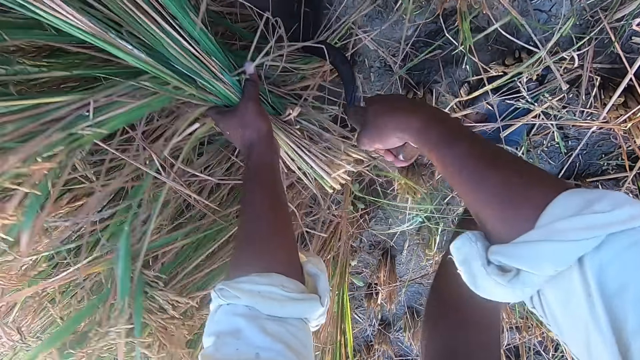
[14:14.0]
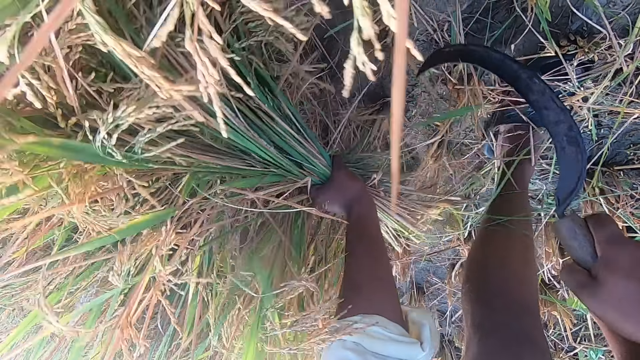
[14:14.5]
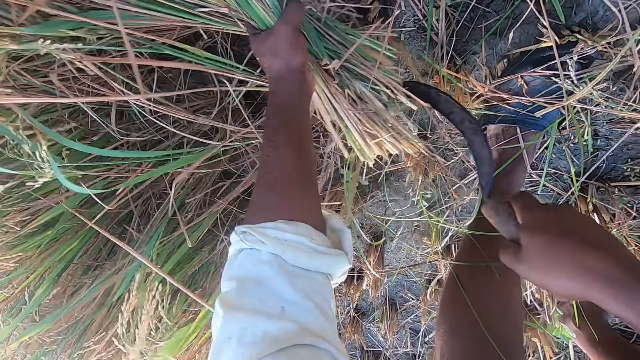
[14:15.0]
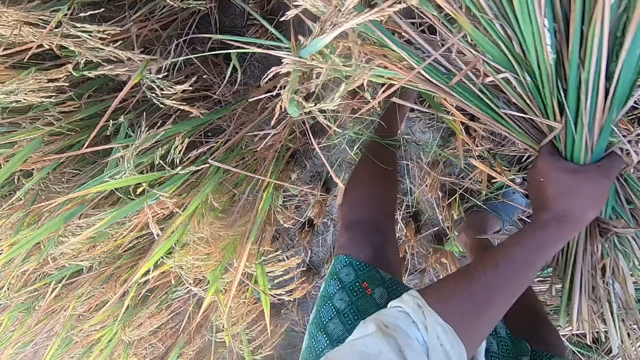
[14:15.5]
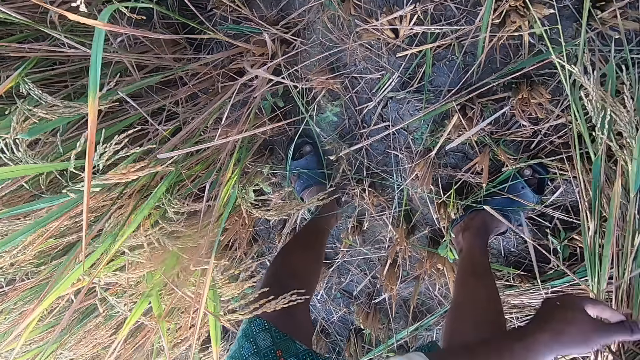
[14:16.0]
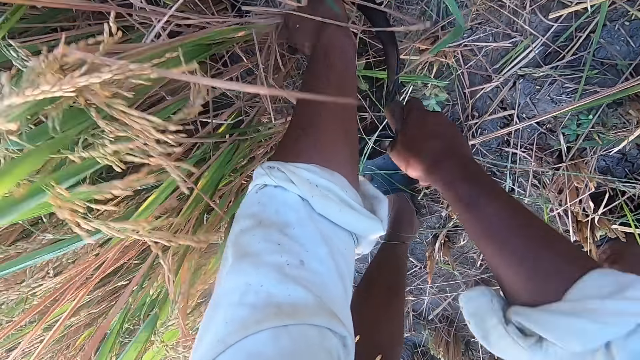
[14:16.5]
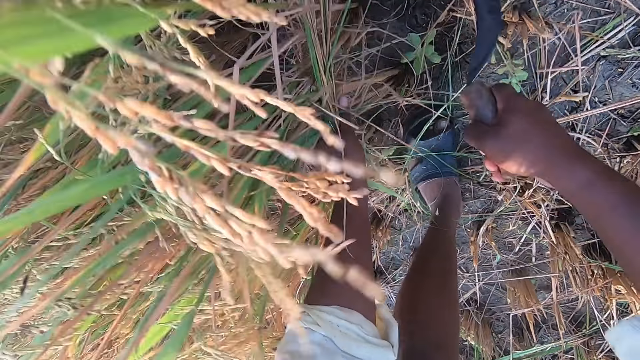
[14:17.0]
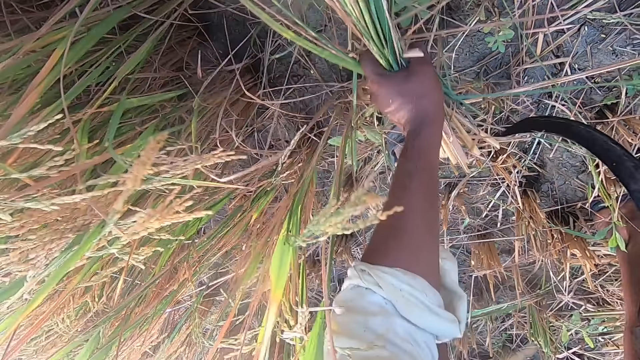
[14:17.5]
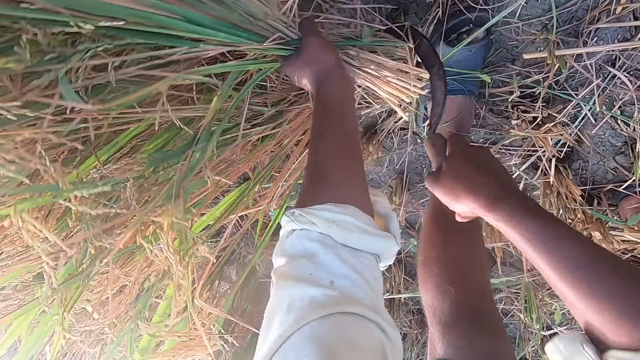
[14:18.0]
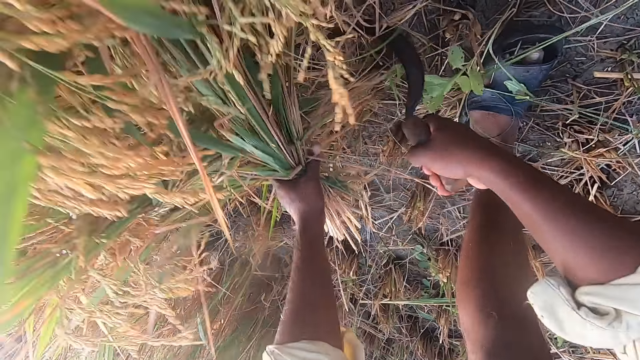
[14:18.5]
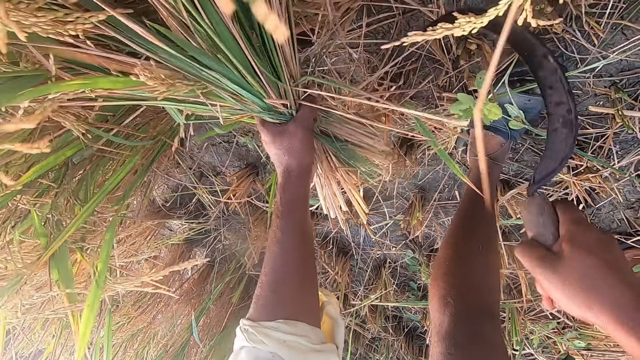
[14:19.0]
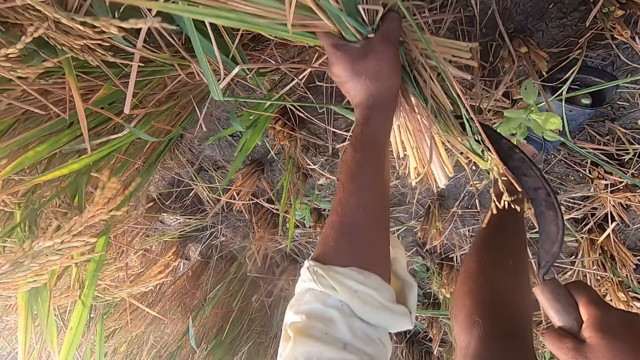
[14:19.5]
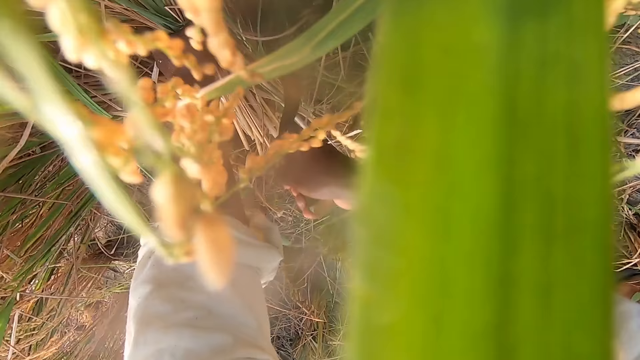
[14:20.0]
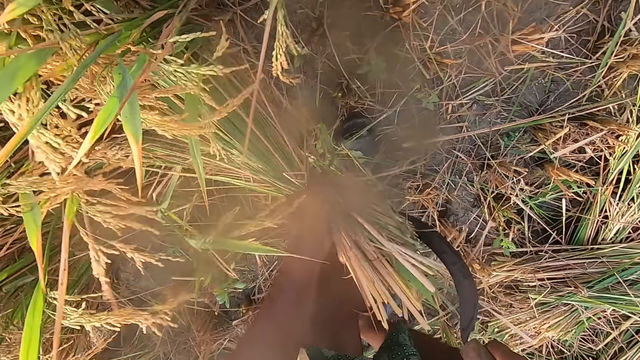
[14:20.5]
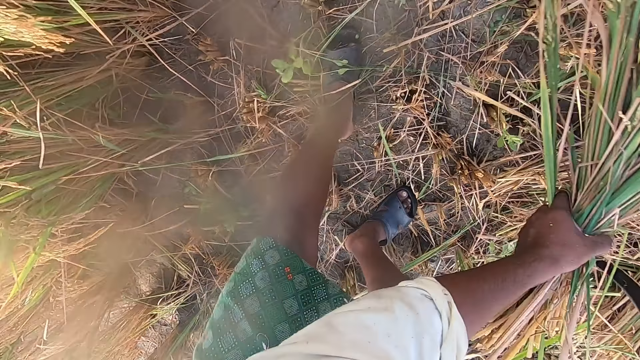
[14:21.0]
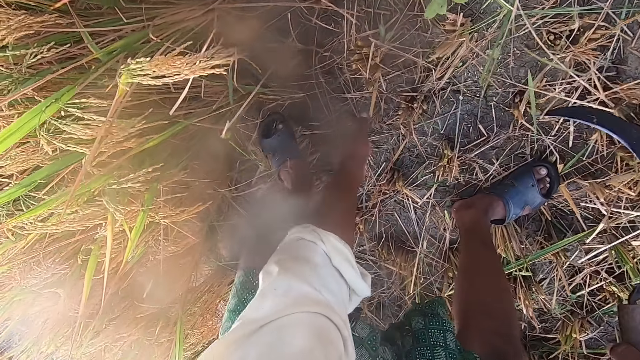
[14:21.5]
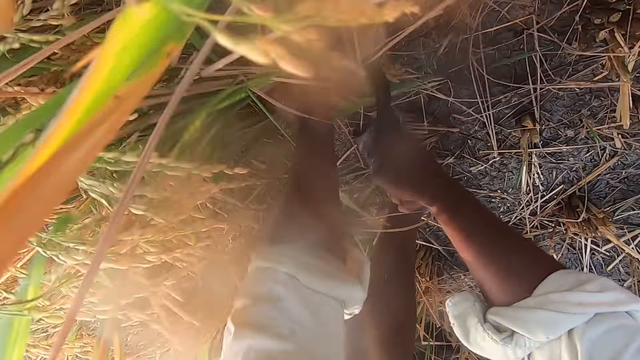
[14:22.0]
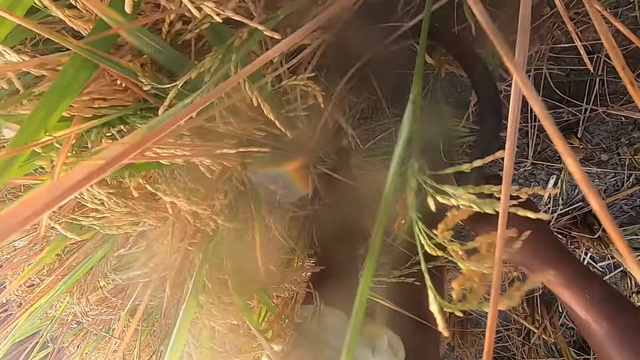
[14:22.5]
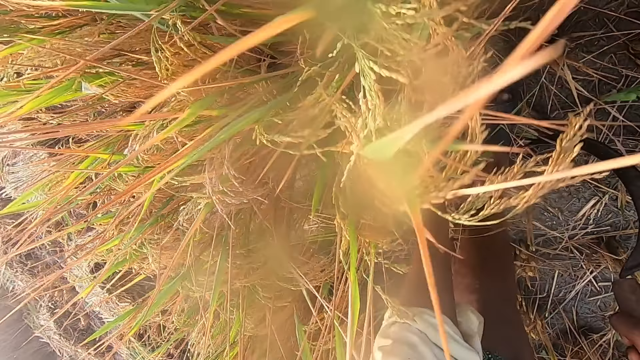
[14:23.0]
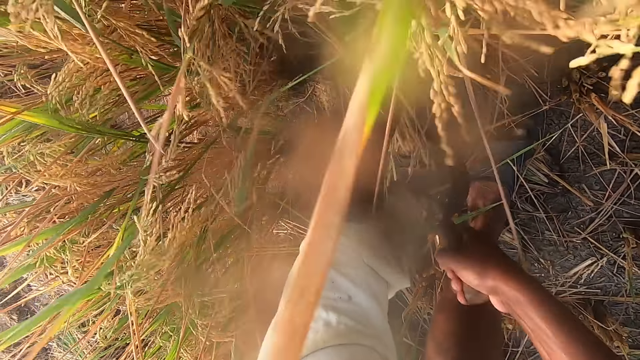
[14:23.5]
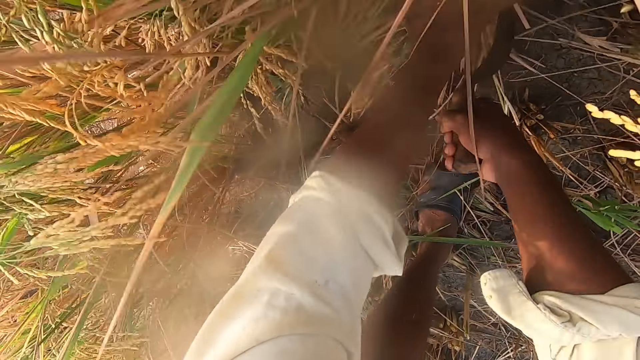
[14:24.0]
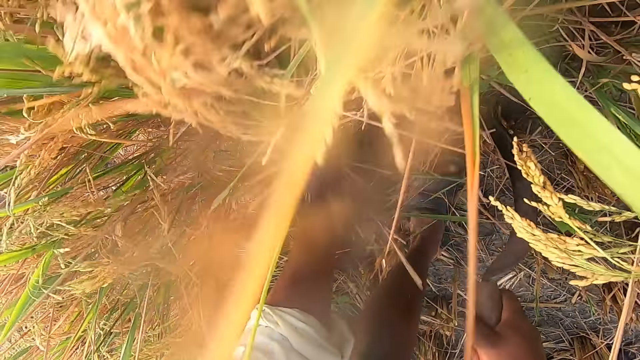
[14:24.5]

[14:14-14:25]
The camera wearer drops the stack of straw on the ground. They cut straw from the ground with the hand sickle. They drop the stack of straw on the ground. They cut straw from the ground with the hand sickle.

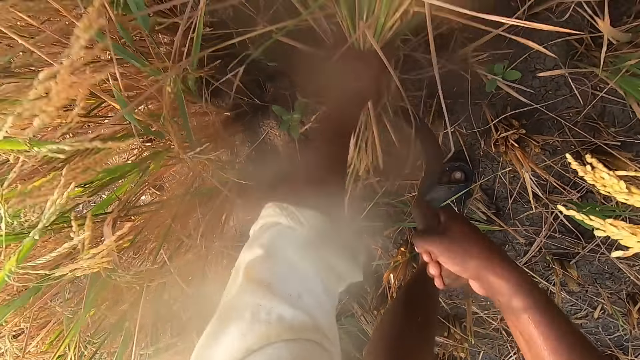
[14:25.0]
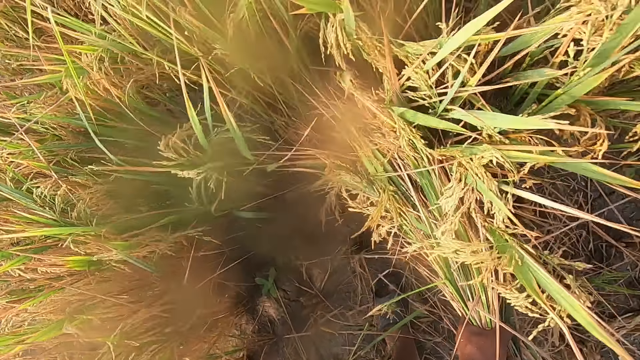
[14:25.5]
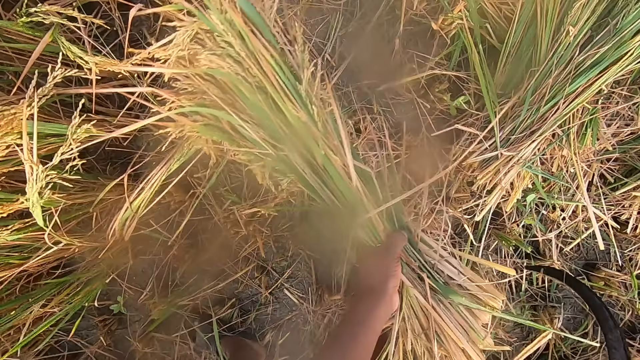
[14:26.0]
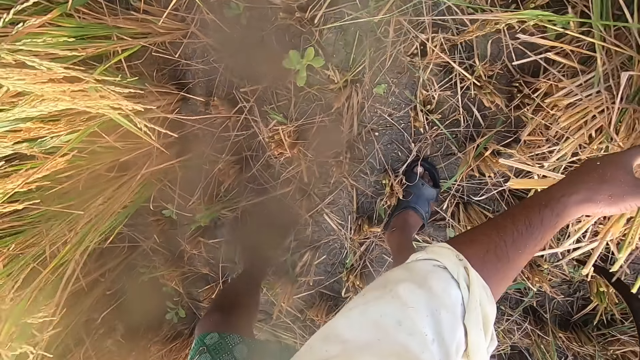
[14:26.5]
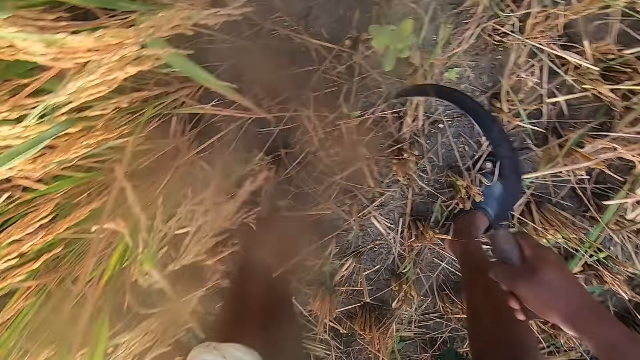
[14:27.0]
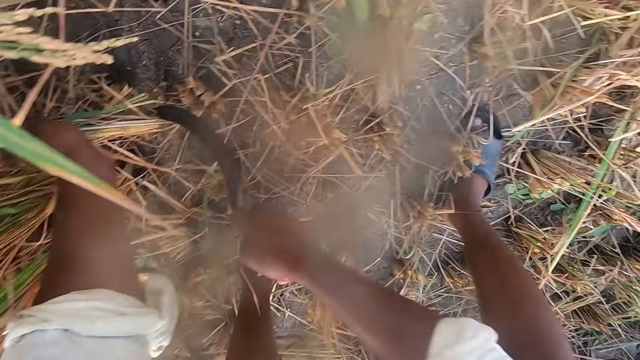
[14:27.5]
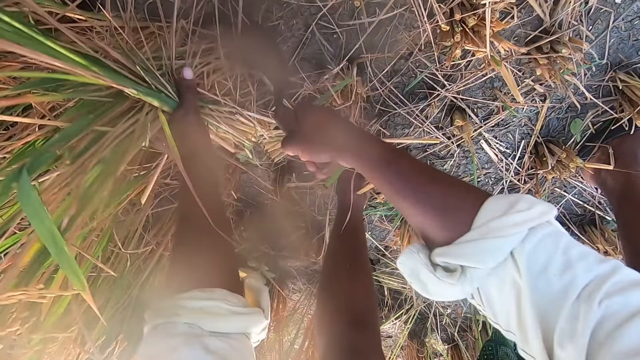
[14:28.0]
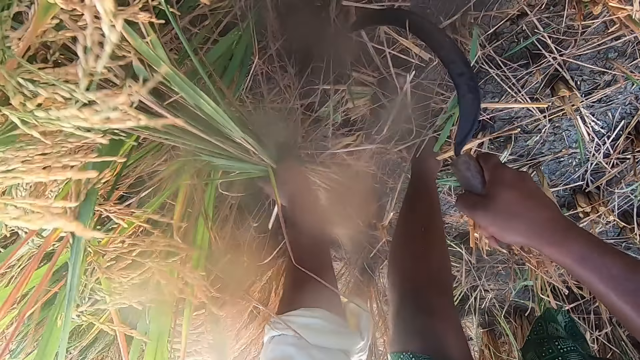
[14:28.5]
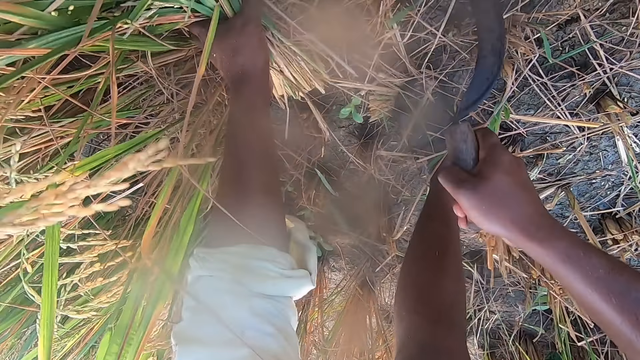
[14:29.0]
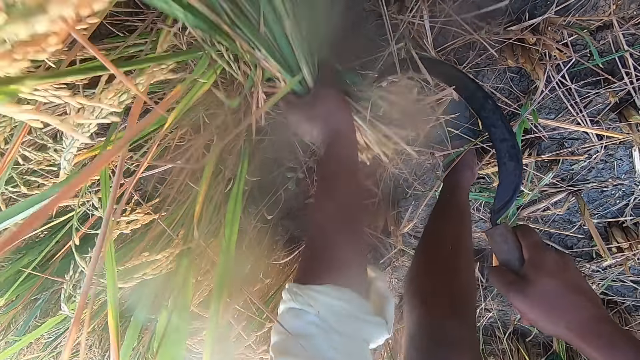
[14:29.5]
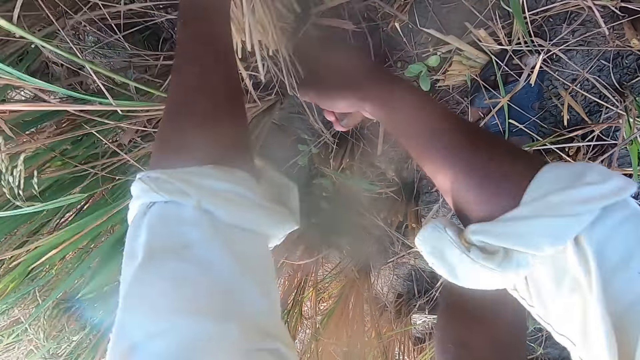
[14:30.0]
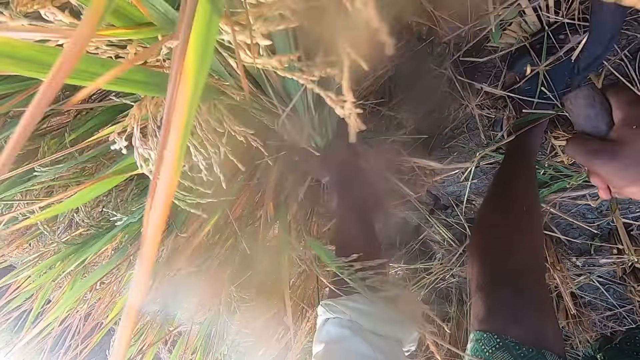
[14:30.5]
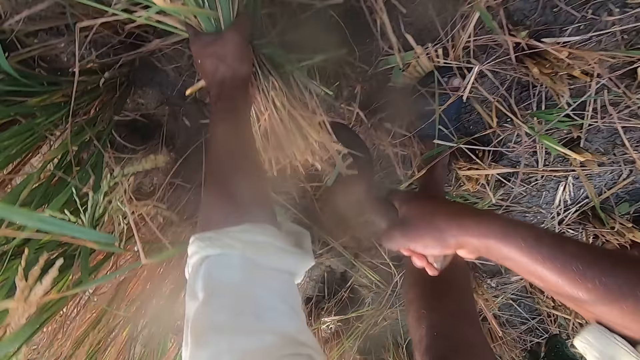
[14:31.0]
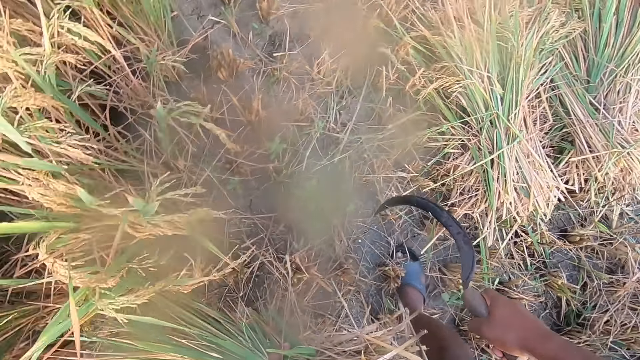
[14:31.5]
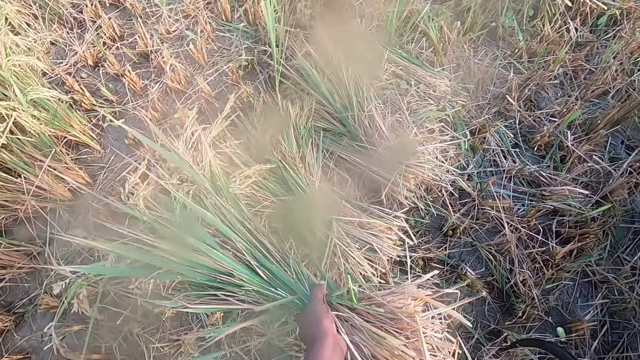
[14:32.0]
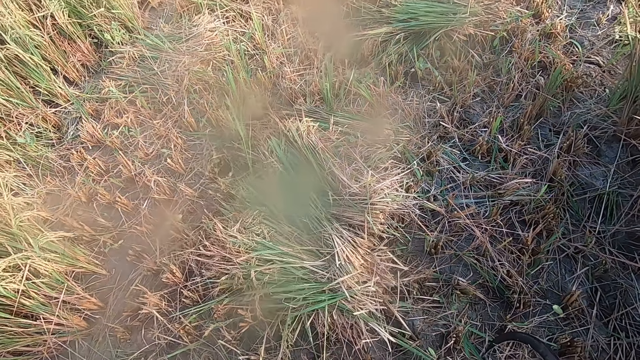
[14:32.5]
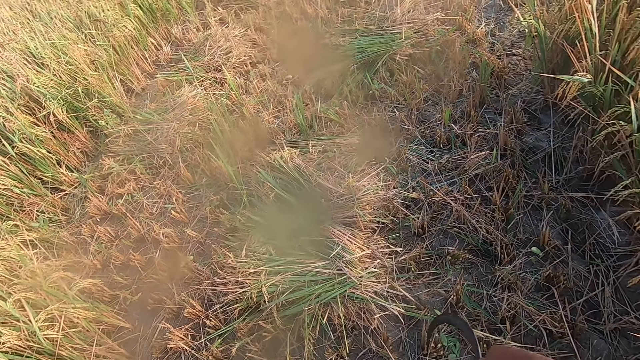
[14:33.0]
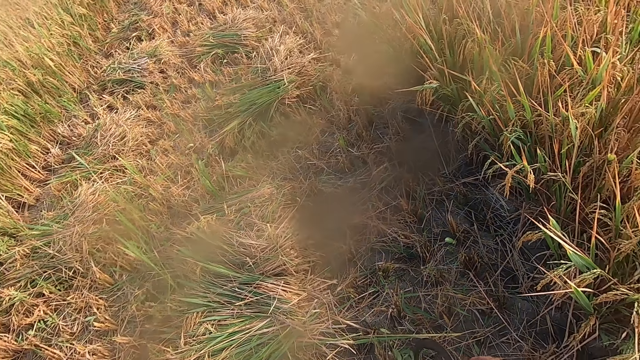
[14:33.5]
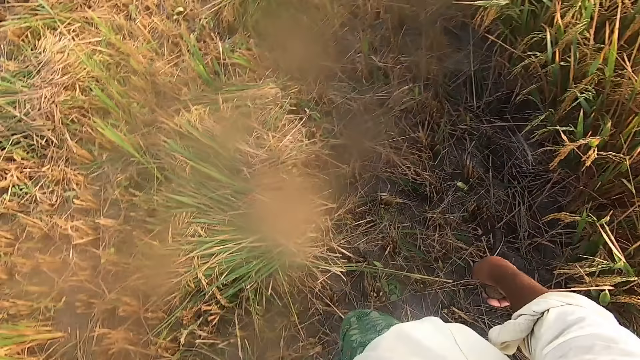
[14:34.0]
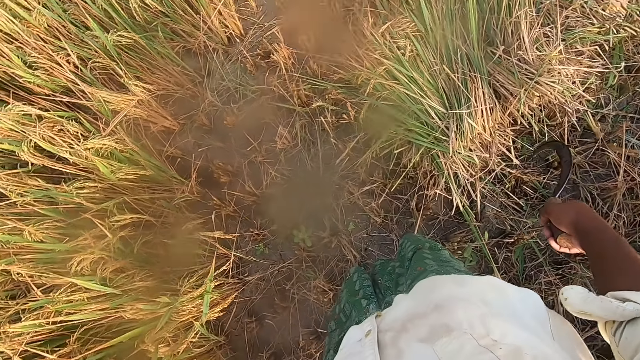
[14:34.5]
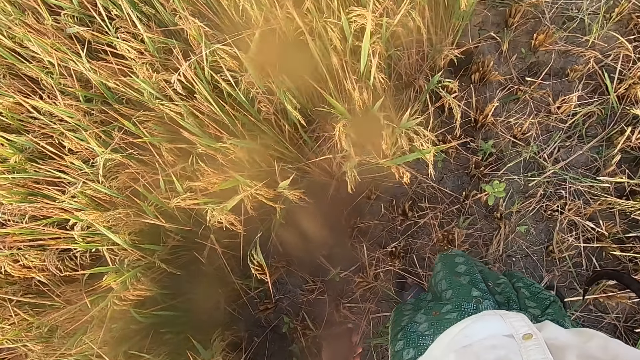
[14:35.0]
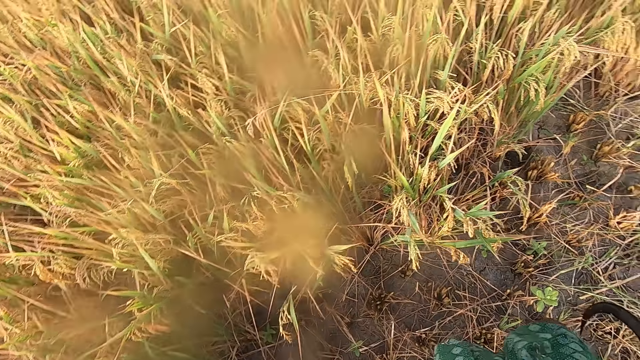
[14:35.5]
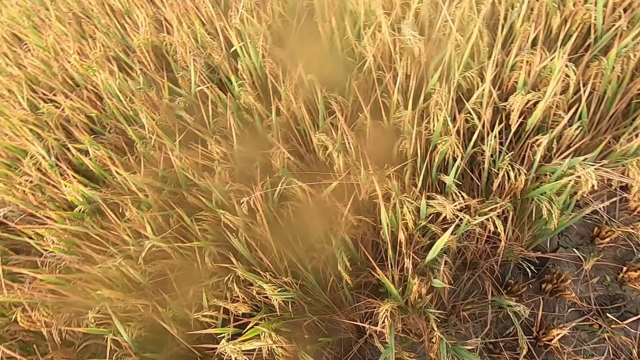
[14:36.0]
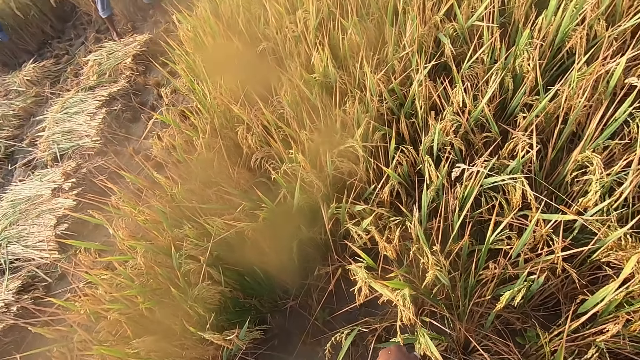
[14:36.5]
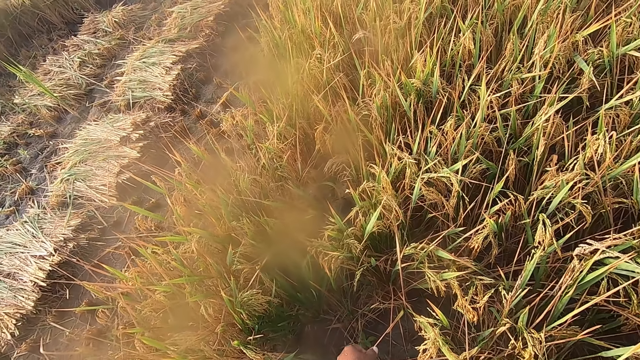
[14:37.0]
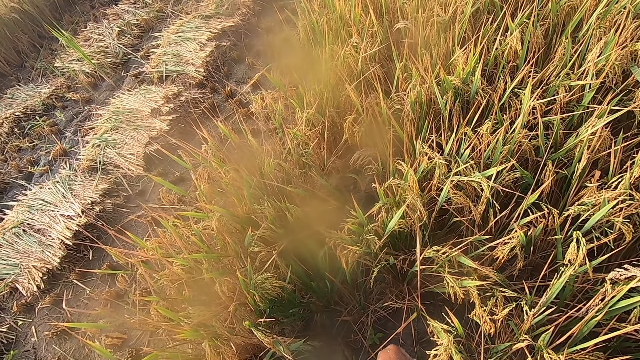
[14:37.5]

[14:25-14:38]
The camera wearer drops the stack of straw on the ground. They cut straw from the ground with the hand sickle. They drop the stack of straw on the ground. They look around the farm.
